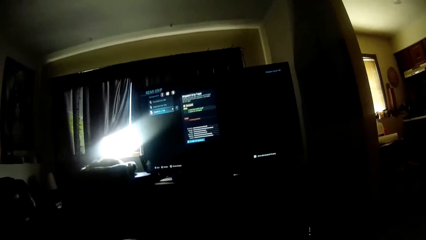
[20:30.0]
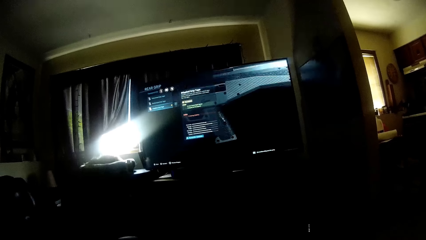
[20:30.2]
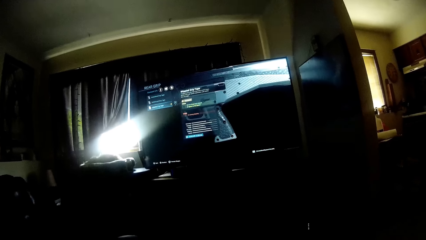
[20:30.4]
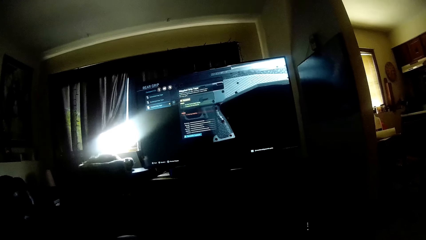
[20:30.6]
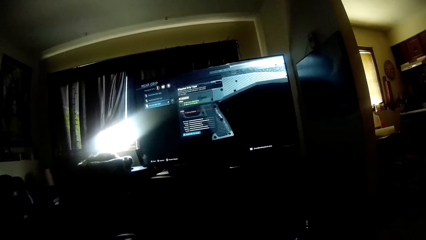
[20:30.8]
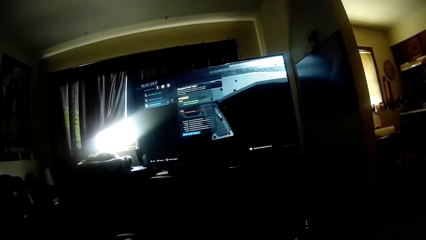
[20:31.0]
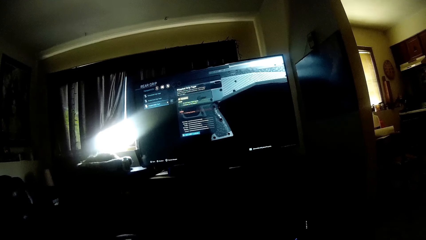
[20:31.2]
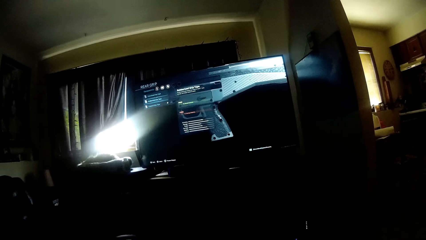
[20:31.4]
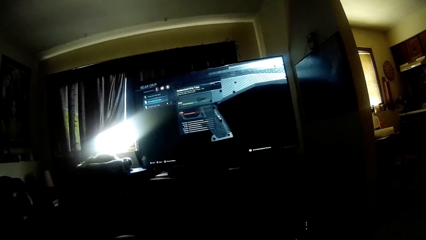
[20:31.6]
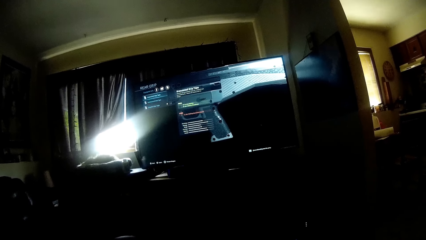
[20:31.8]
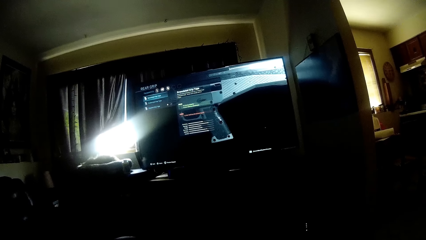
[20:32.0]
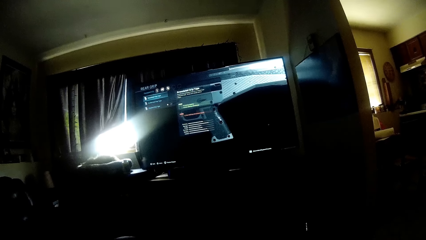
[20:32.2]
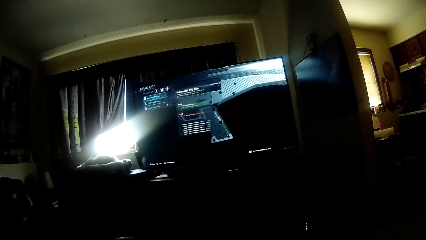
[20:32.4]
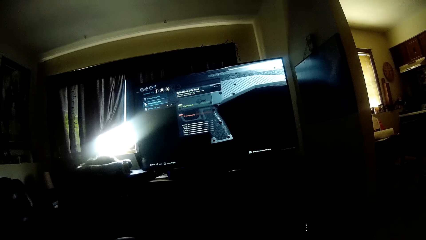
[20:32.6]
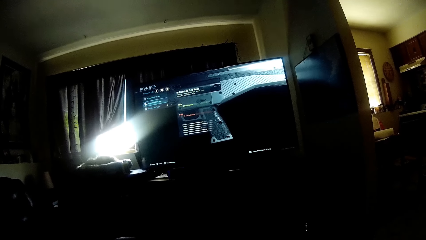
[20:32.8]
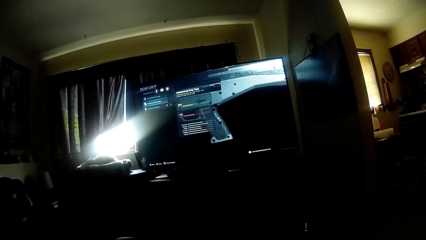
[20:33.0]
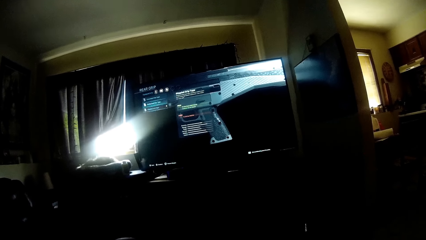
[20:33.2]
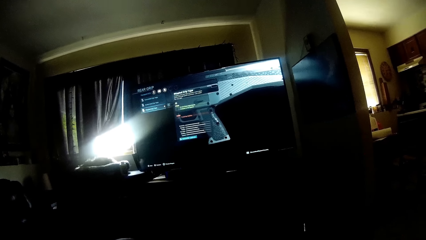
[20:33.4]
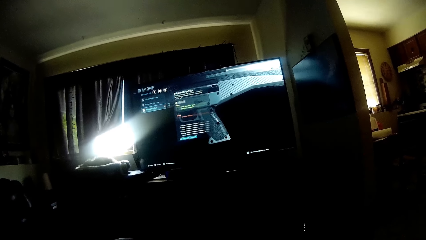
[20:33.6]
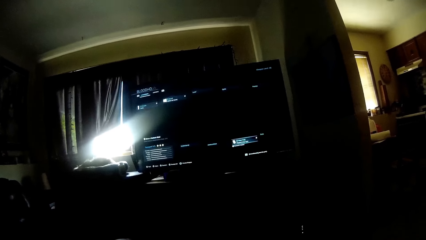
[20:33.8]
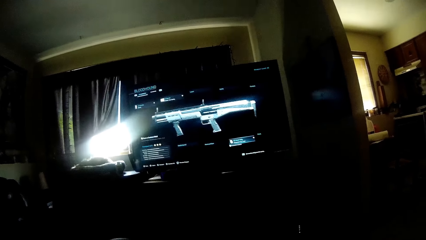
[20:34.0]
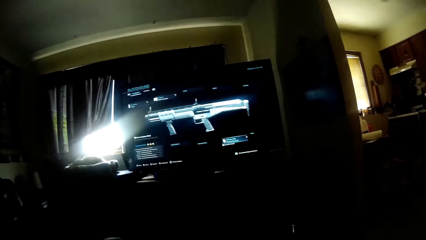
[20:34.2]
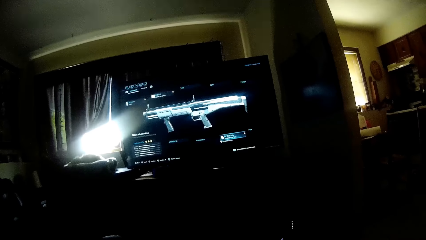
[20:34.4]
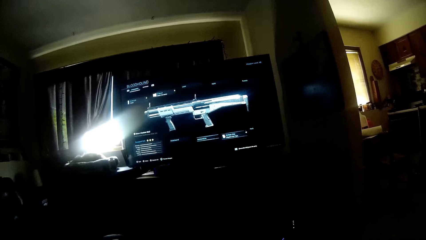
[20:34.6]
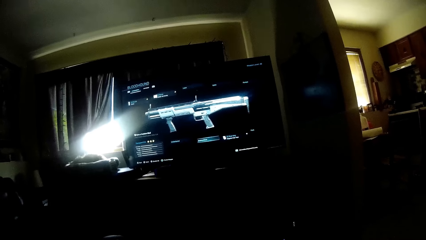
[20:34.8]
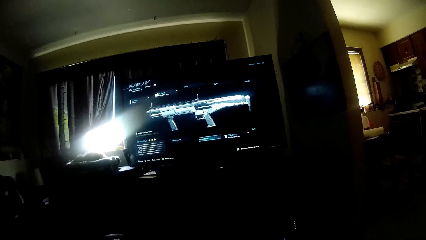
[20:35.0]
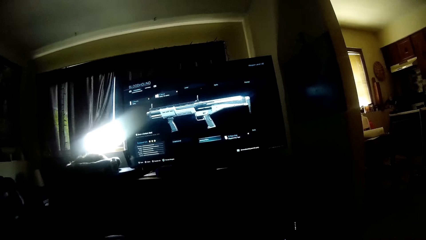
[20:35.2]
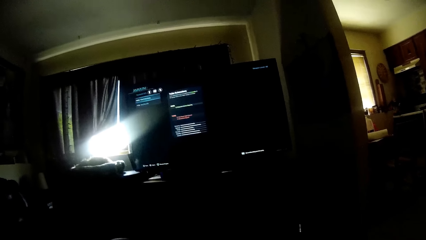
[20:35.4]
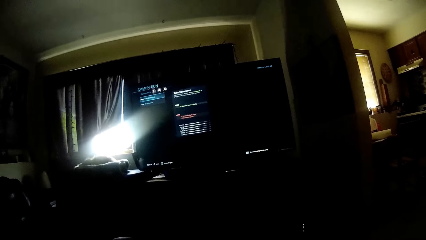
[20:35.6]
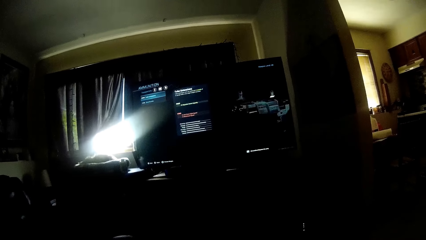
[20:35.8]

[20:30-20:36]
The camera wearer selects a game on the screen.

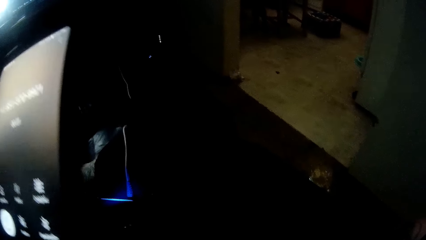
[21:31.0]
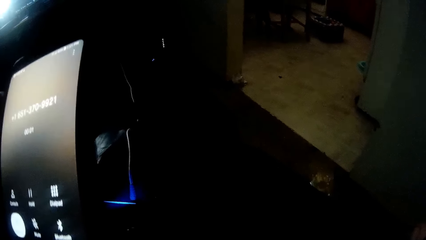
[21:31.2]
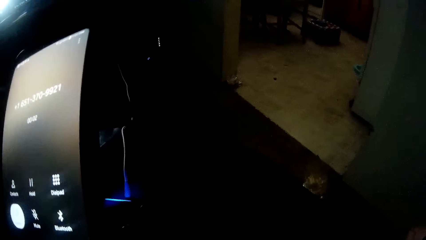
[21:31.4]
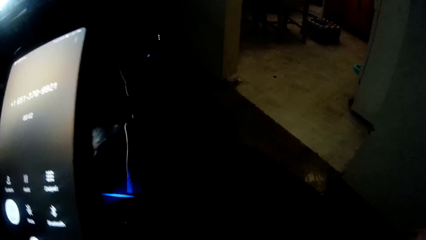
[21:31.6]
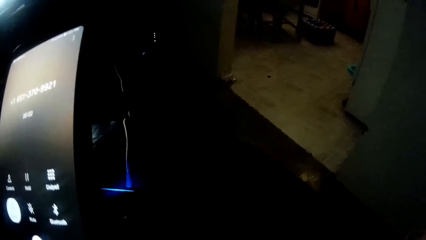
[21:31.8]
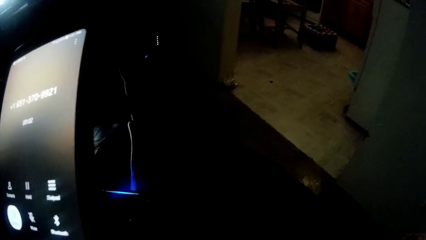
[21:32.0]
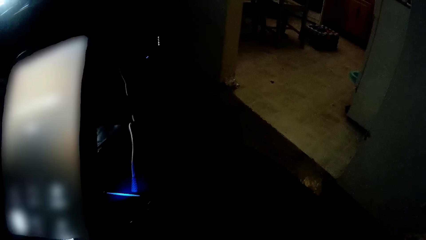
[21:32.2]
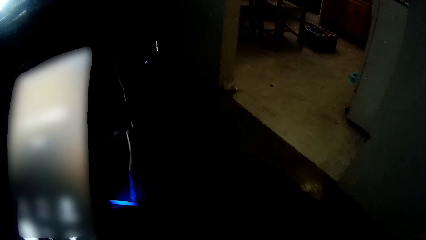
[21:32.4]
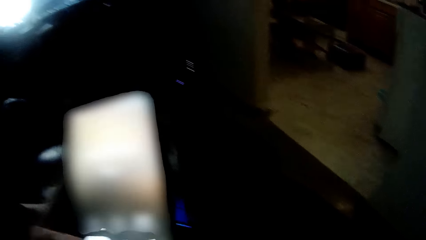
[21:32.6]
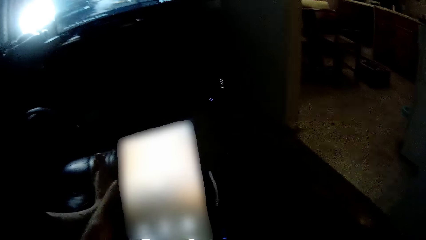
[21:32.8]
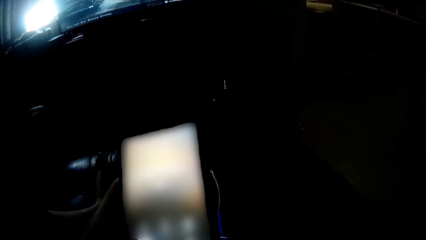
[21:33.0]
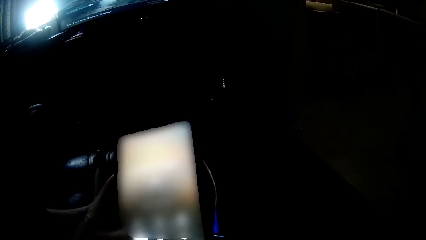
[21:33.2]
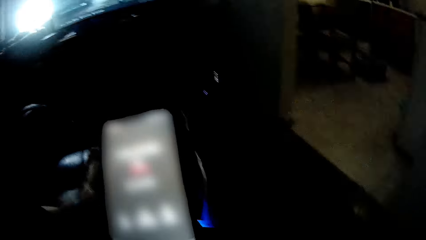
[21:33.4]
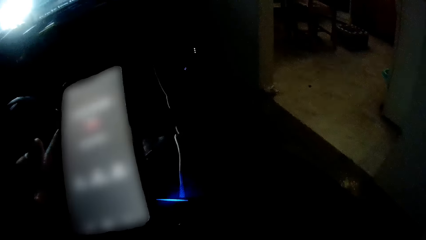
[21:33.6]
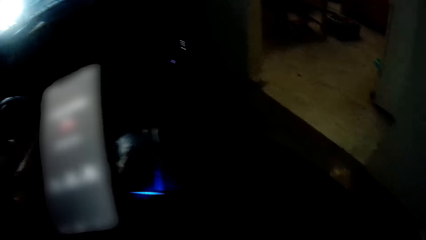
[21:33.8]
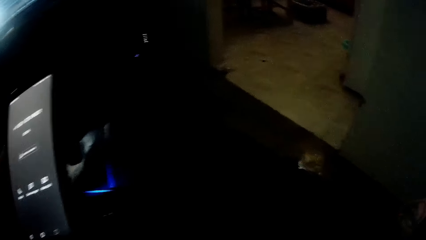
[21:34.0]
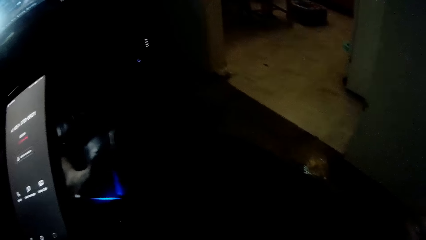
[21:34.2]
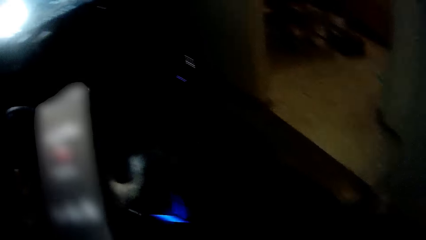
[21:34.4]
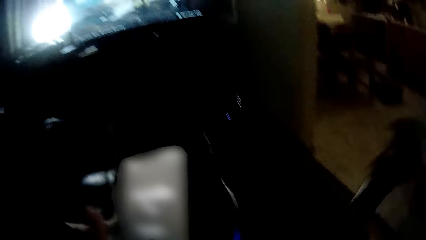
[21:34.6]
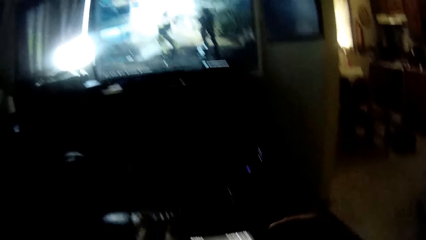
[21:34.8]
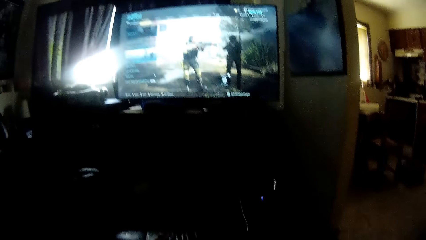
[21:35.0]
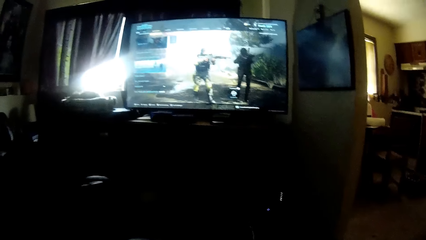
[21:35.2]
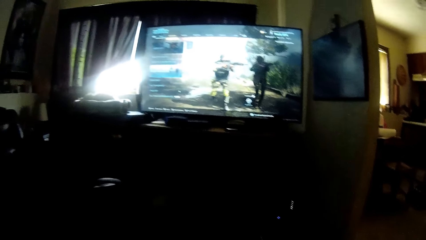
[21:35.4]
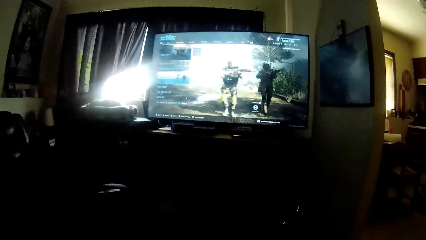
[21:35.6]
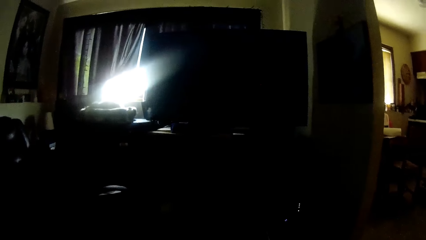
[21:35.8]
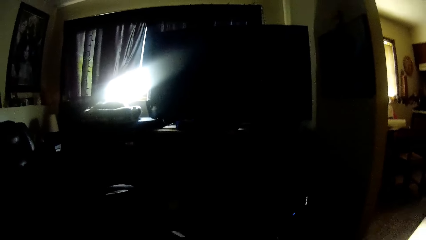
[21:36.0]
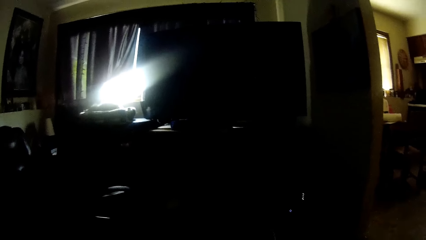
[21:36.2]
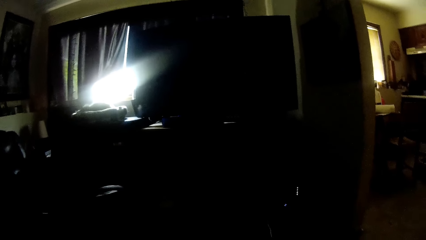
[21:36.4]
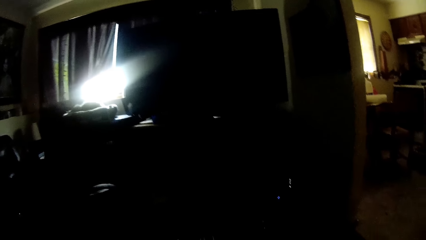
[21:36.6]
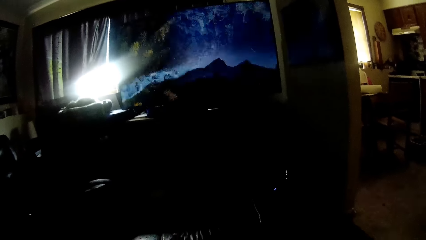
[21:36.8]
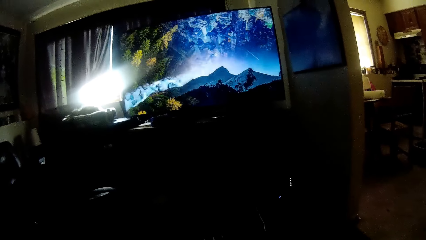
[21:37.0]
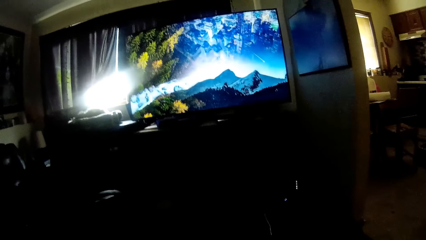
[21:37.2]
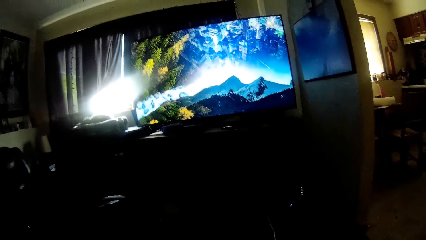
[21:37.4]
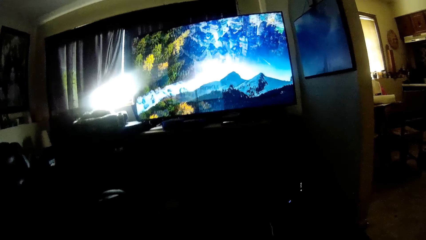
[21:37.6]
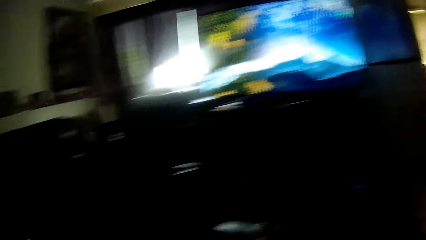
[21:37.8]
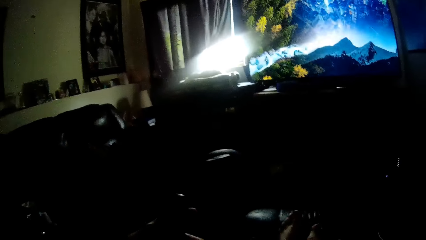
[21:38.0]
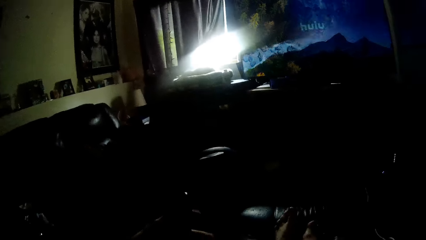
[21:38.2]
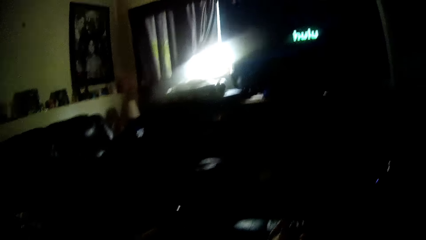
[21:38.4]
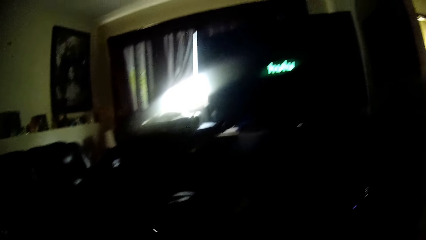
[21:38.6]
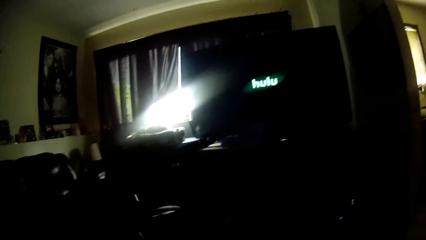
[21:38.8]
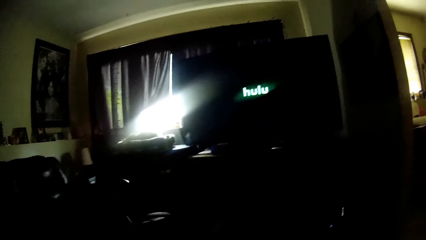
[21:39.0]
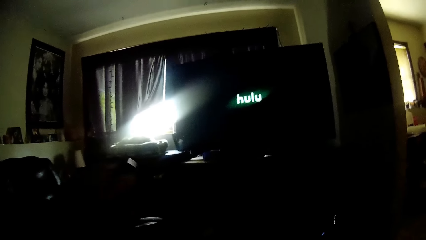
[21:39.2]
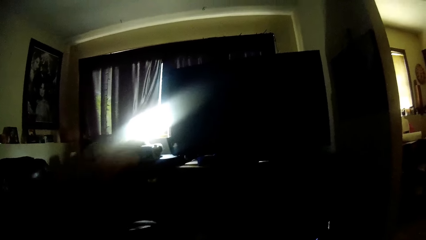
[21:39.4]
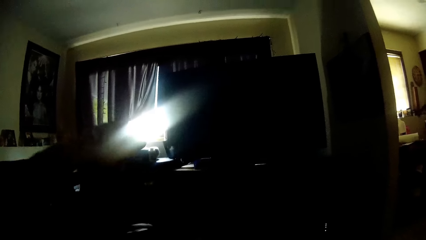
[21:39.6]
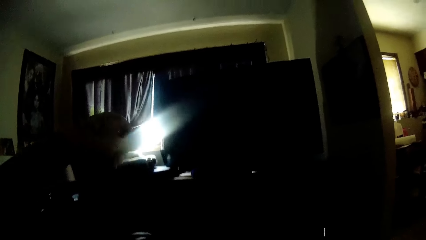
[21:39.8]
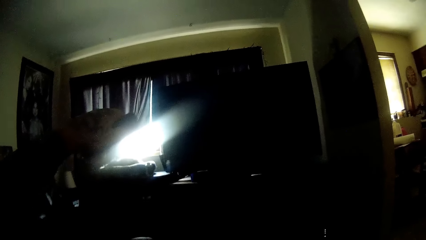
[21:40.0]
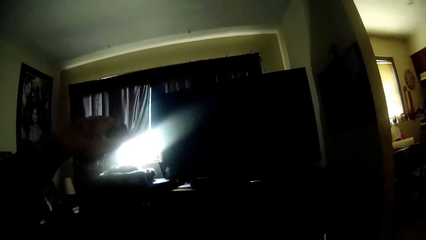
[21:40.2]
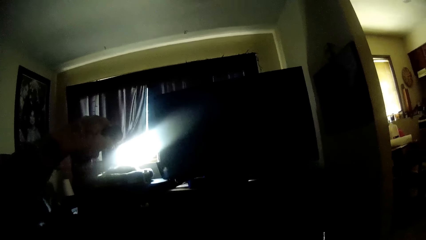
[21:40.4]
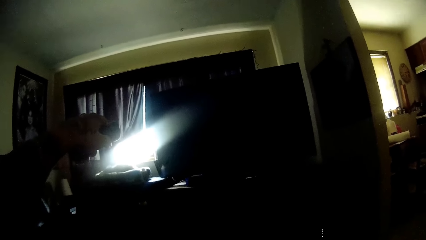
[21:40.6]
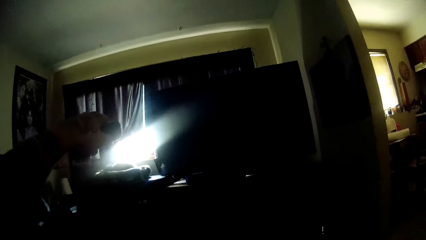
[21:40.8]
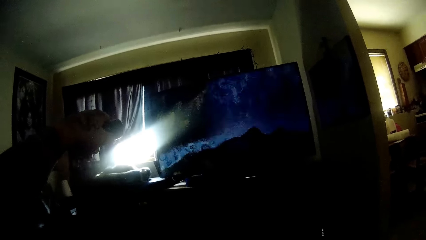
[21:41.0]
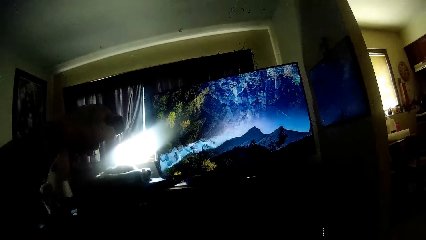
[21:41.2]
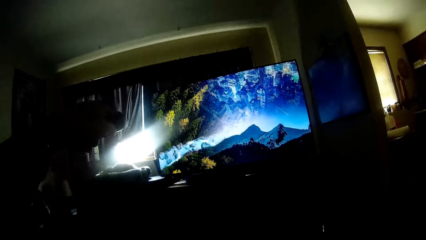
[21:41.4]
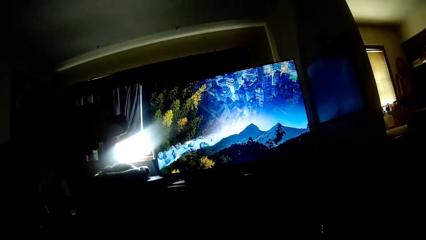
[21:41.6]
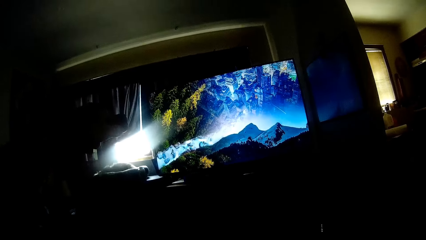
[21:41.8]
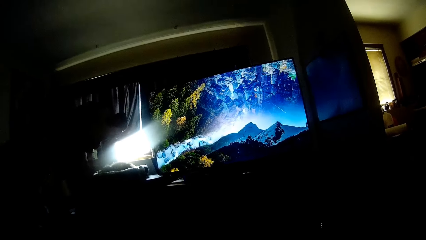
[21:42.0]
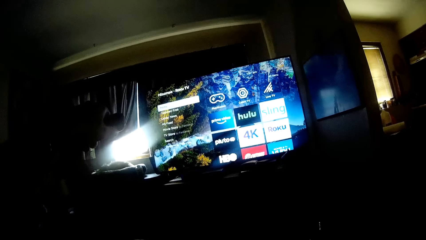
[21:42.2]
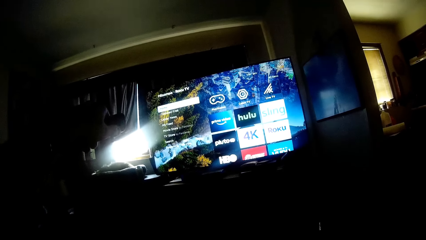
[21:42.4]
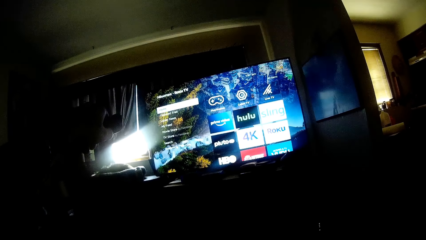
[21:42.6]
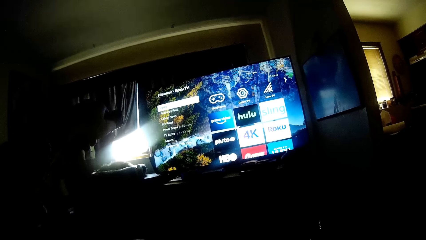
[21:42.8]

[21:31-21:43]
The camera wearer places the phone near the ear. He looks at the screen. He operates the television control with his left hand. He holds up the remote.
